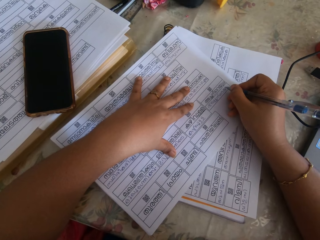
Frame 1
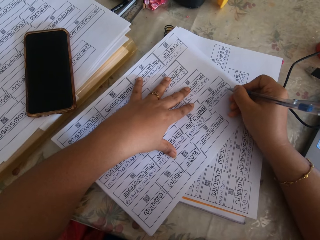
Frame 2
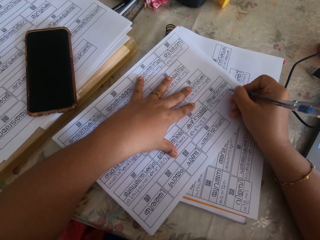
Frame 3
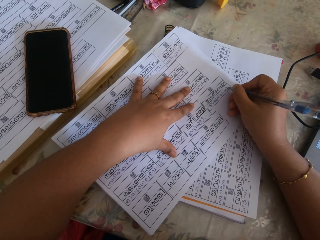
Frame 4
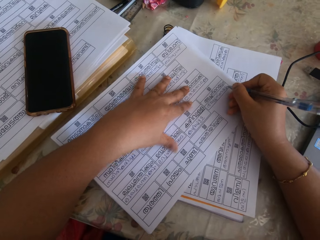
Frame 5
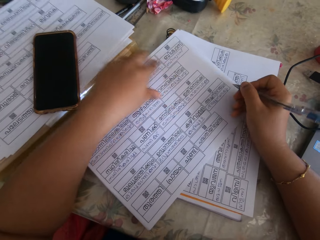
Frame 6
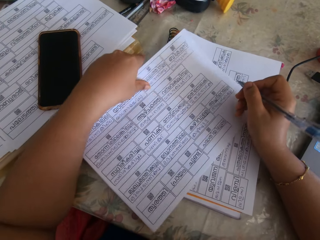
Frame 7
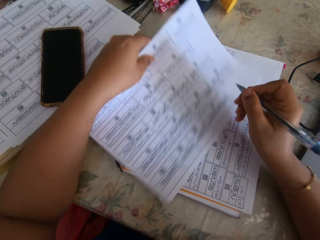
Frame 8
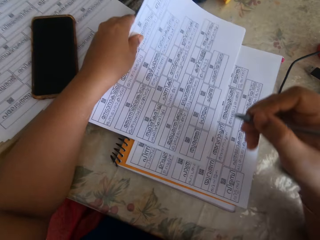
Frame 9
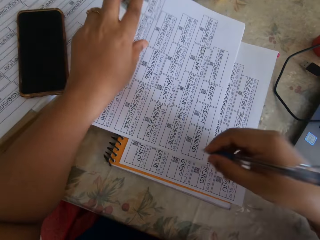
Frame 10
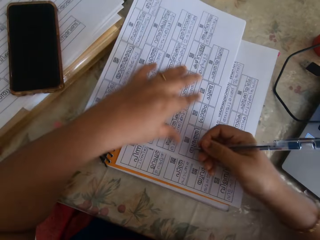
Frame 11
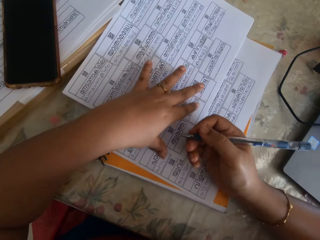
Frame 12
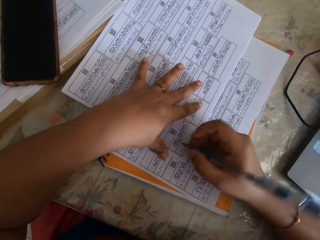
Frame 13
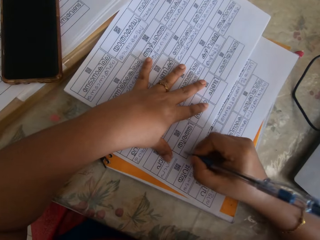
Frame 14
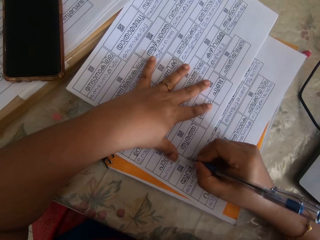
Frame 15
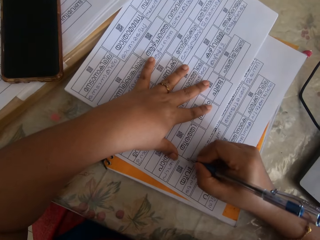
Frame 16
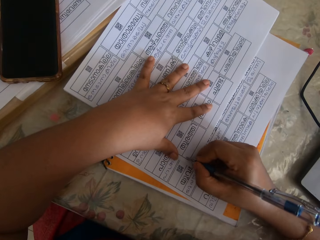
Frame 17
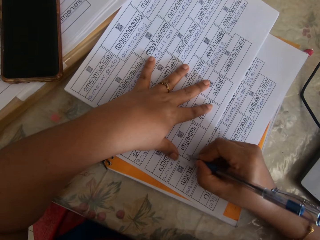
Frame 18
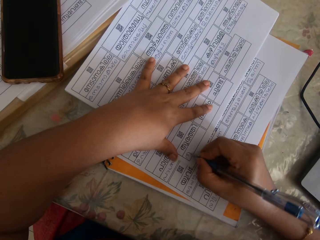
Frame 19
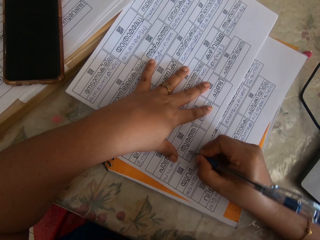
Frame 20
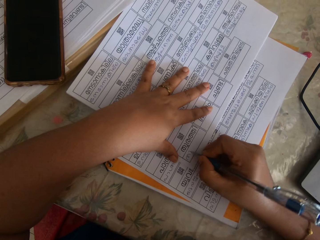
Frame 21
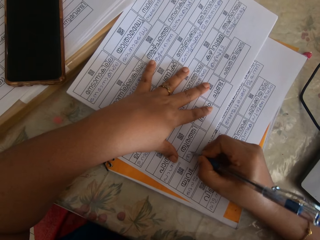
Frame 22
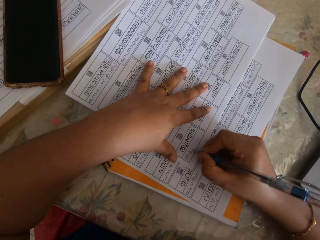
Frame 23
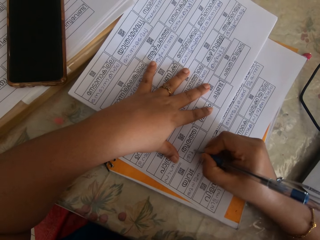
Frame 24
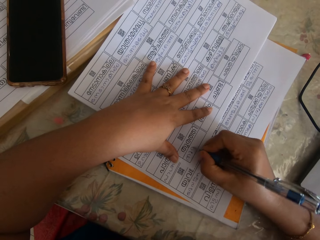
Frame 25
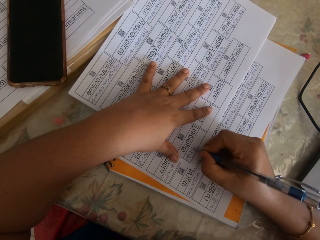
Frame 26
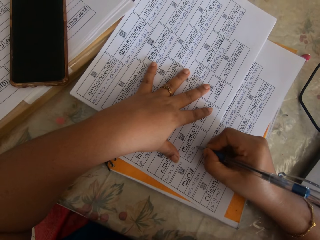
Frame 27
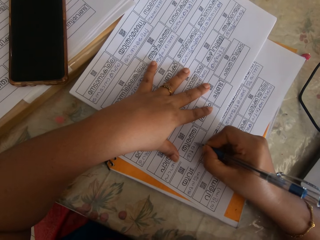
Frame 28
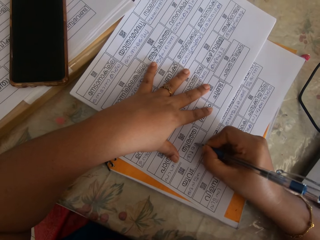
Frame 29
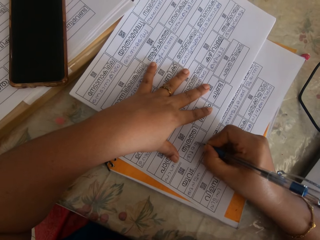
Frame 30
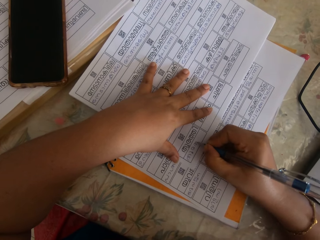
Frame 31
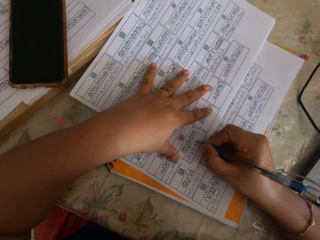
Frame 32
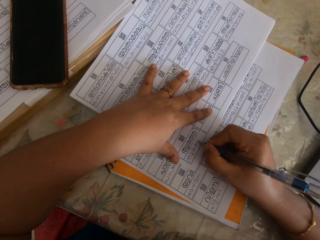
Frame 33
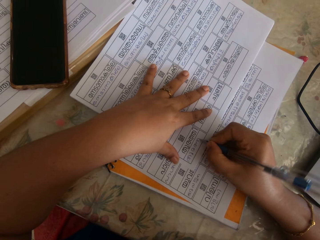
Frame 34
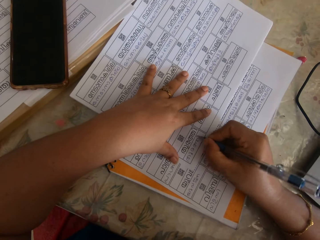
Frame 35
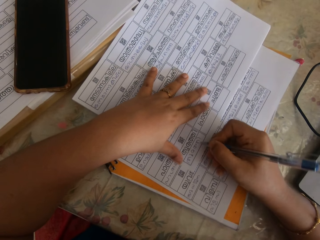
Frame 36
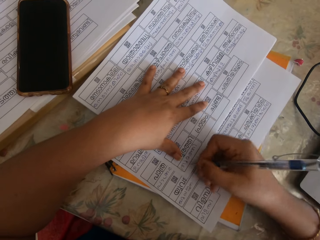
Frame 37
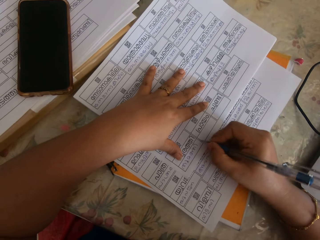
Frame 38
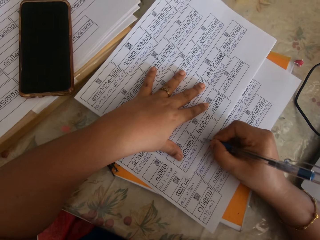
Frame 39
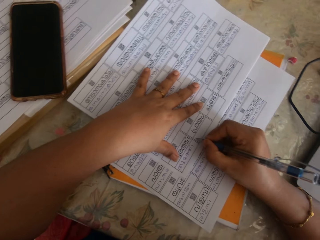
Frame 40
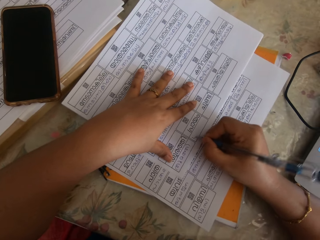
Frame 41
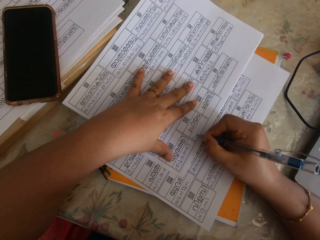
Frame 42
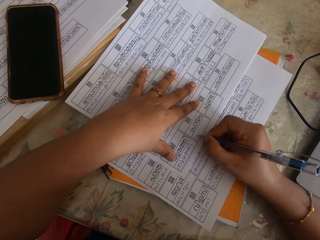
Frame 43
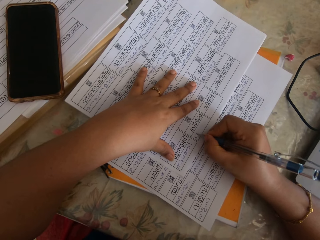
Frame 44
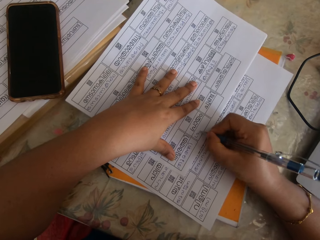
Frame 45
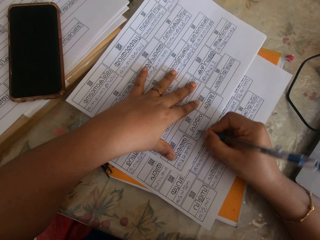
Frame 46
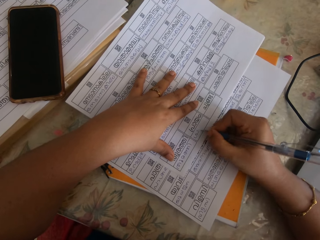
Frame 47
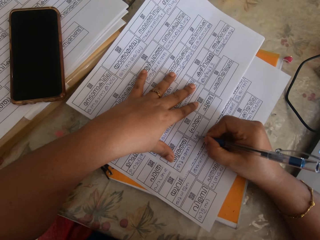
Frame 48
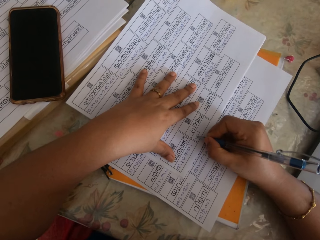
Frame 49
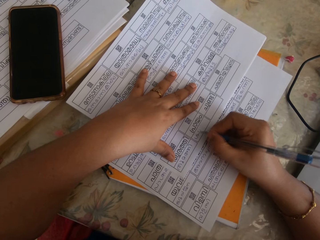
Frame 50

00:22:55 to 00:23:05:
The camera wearer adjusts the sheet of paper. They write on the sheet of paper. They adjust the sheet of paper.

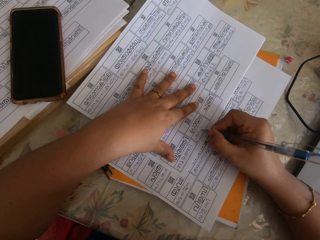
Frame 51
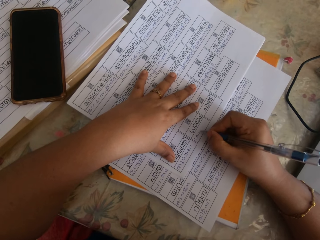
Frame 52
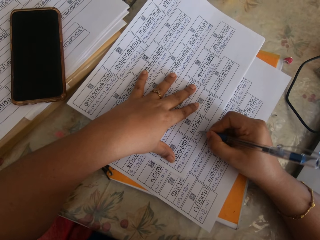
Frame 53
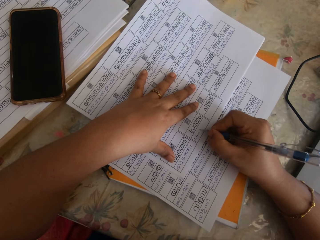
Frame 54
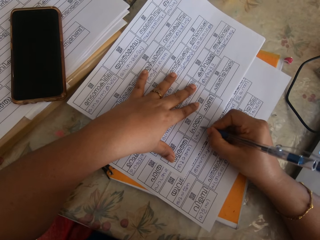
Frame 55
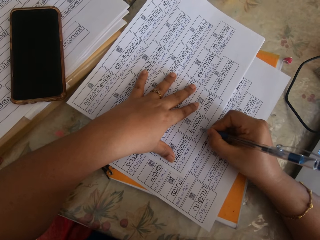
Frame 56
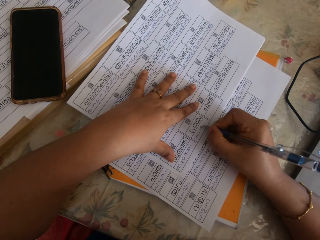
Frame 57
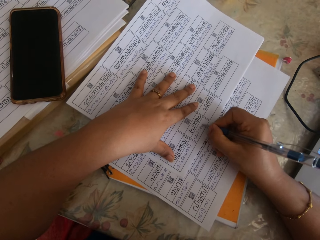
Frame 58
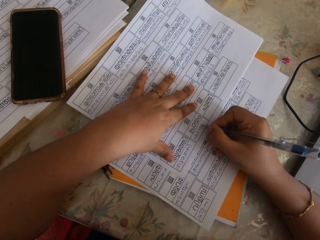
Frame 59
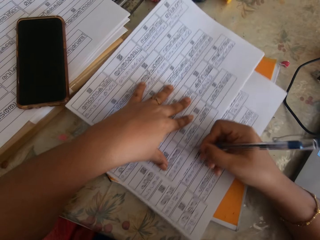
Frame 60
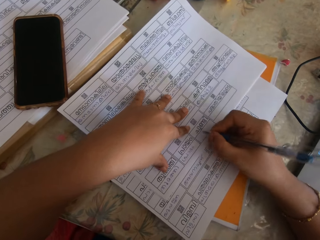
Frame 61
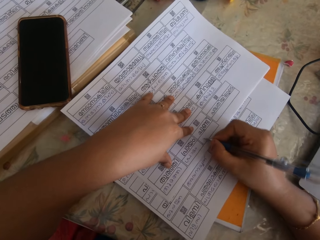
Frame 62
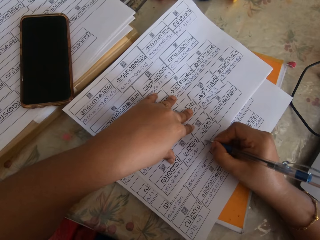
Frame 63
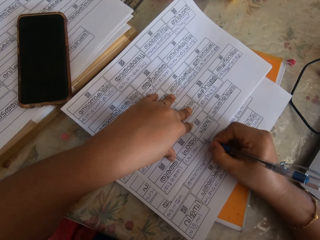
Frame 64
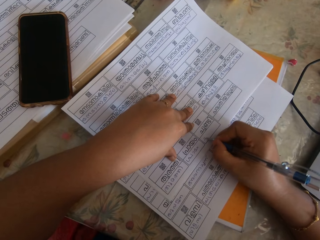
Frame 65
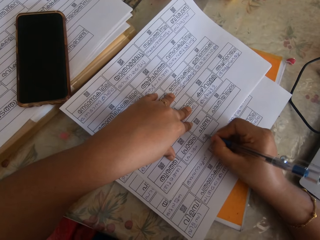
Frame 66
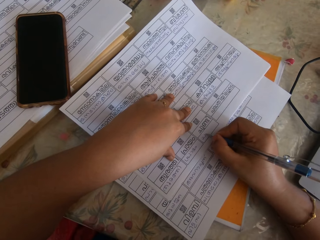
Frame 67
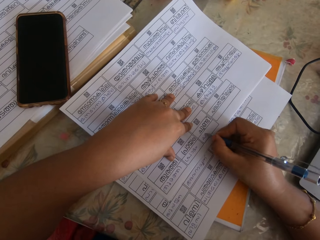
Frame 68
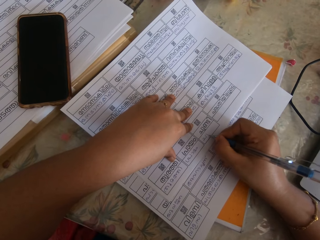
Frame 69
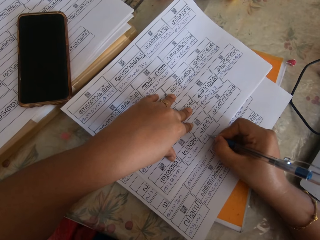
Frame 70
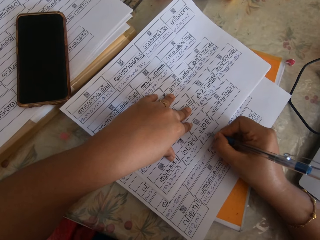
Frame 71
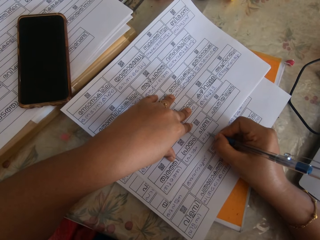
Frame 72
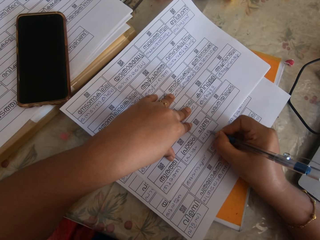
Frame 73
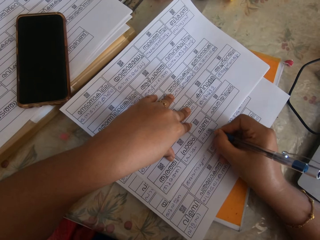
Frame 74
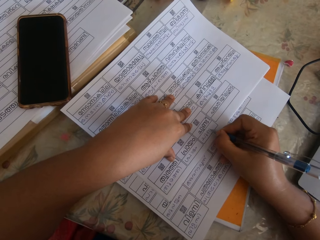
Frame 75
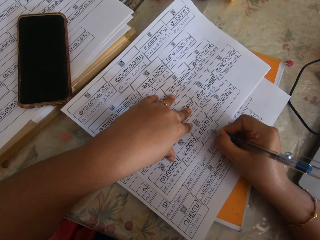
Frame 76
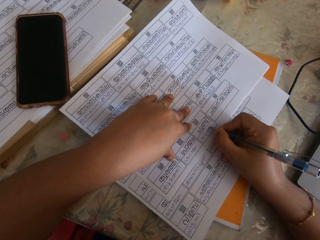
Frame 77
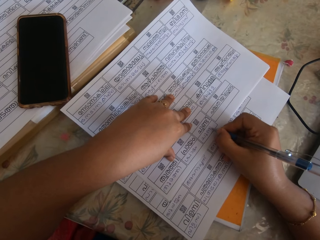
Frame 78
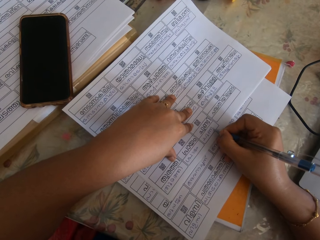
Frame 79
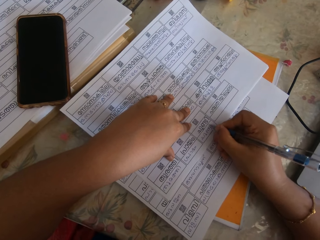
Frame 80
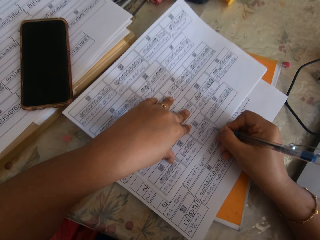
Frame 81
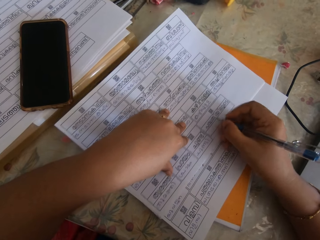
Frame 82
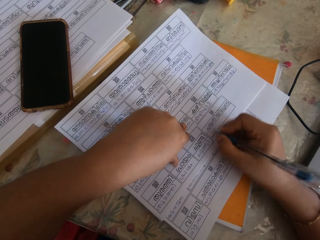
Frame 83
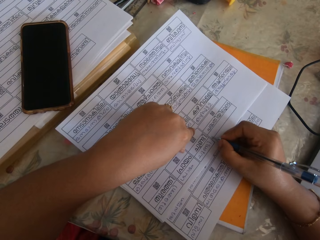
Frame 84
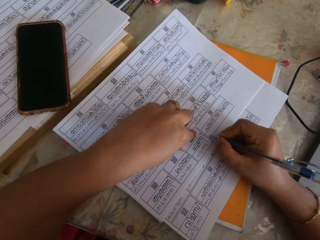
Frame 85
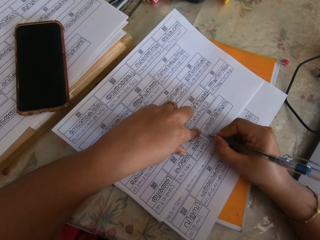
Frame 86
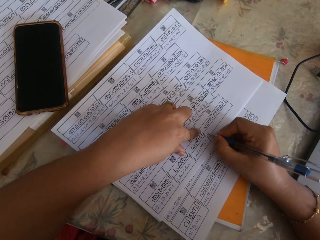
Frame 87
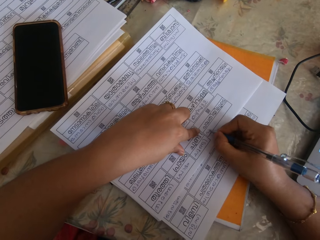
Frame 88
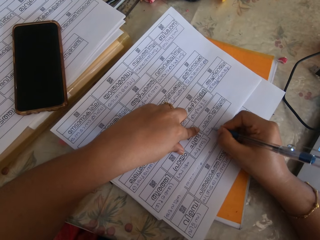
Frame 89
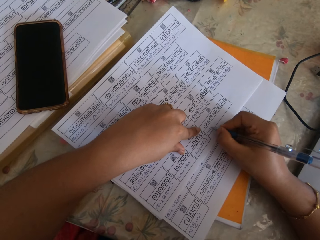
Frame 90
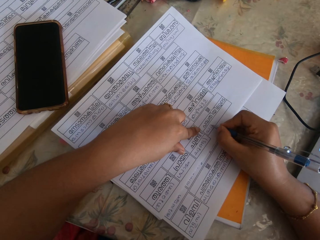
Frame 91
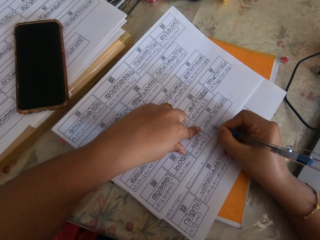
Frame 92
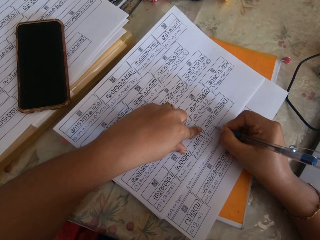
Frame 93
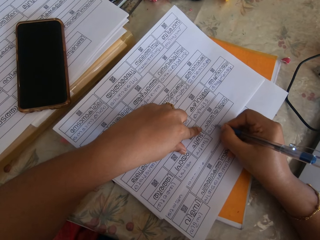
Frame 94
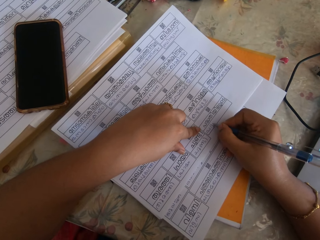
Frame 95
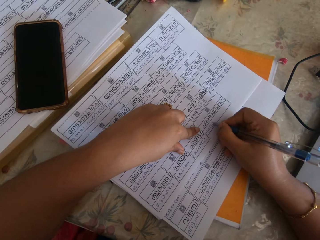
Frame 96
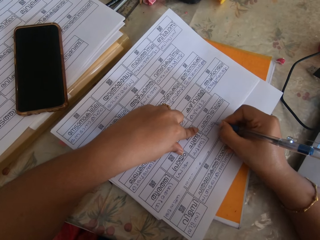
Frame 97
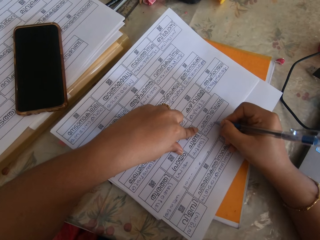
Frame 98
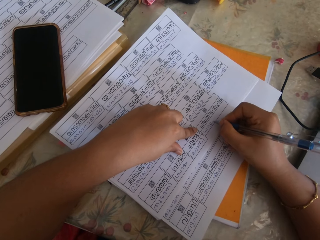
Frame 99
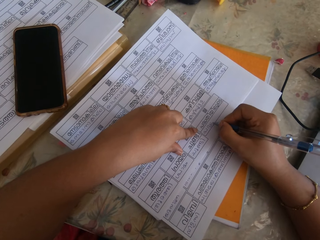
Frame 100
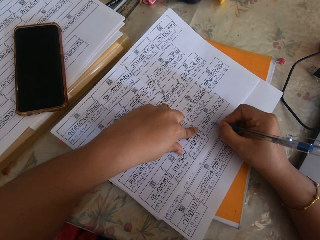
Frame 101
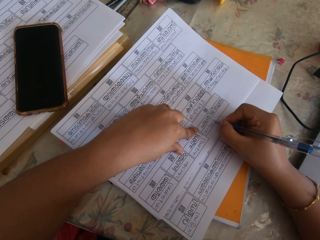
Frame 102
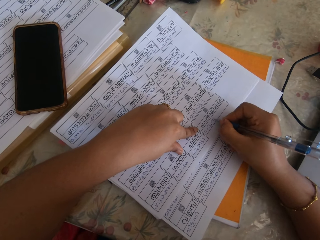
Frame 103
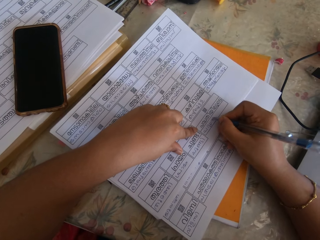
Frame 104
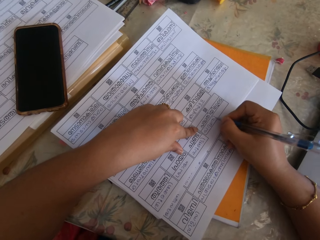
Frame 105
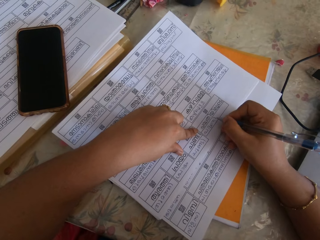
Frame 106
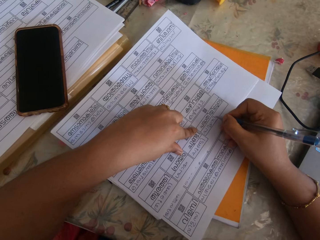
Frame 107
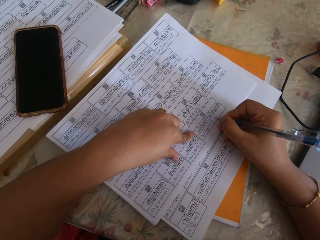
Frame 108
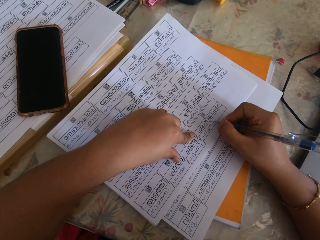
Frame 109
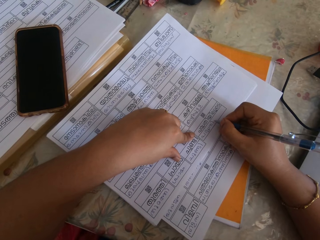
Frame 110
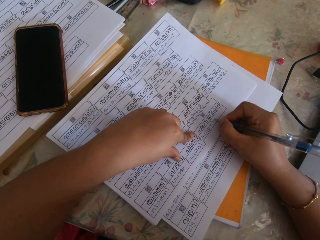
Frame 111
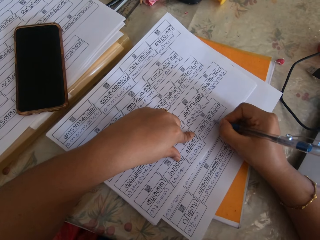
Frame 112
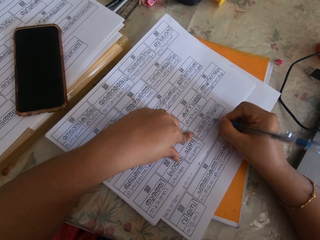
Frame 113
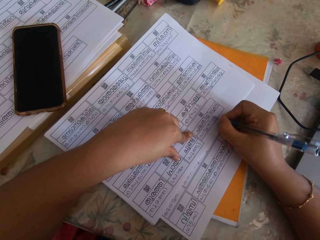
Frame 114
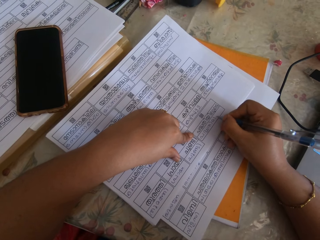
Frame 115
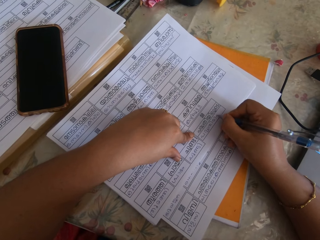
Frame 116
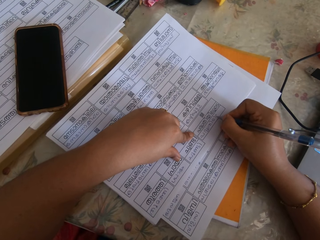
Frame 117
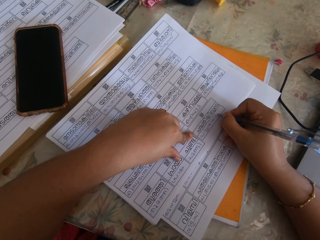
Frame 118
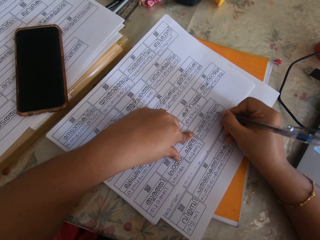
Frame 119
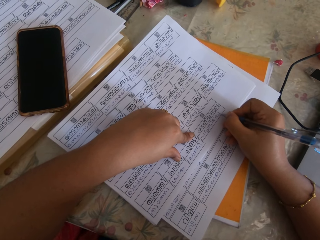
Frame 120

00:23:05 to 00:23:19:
The camera wearer adjusts the sheet of paper. They adjust the sheet of paper again.
